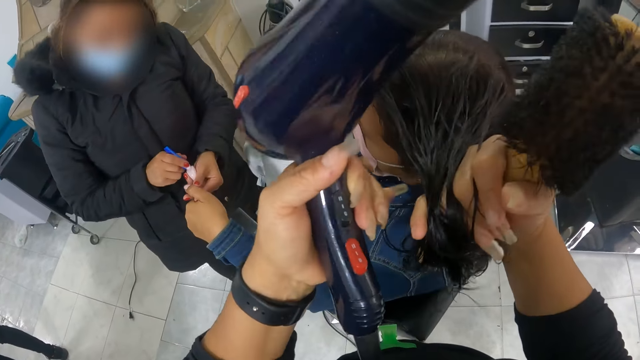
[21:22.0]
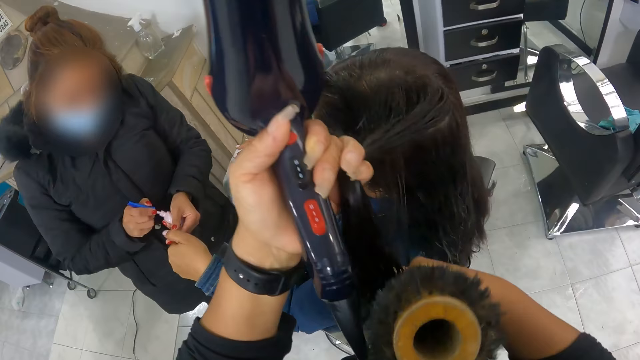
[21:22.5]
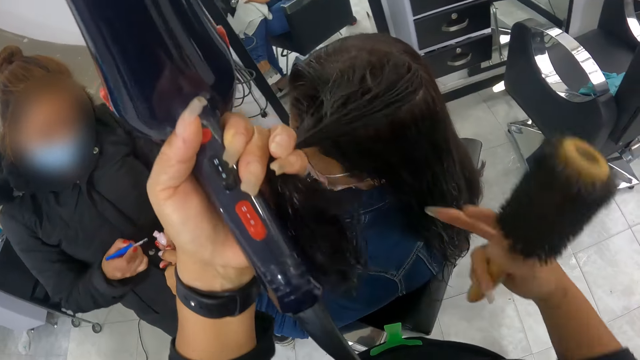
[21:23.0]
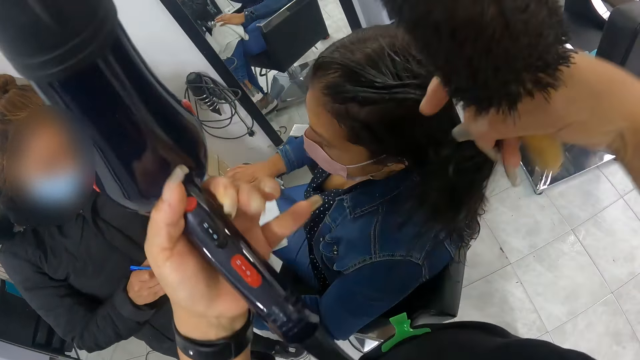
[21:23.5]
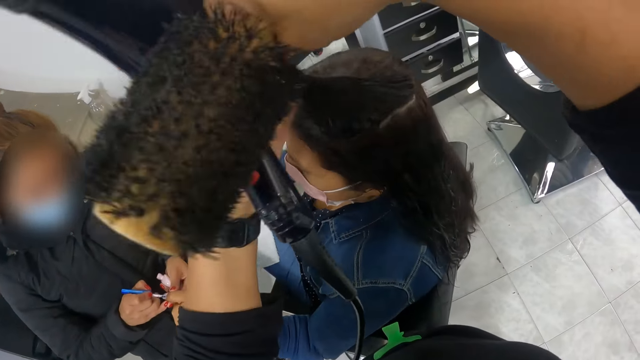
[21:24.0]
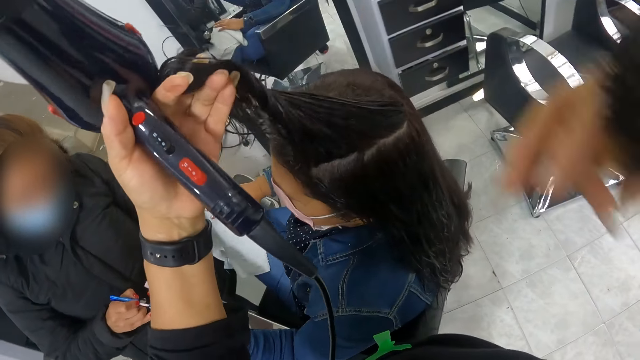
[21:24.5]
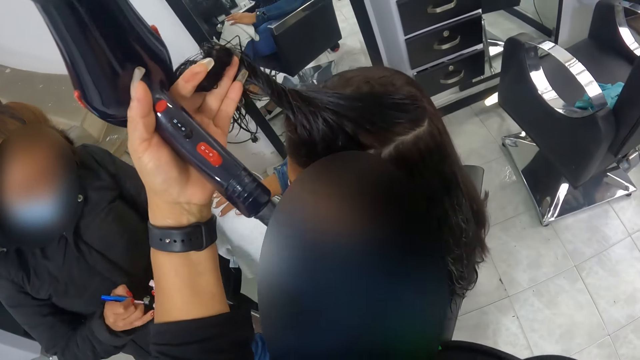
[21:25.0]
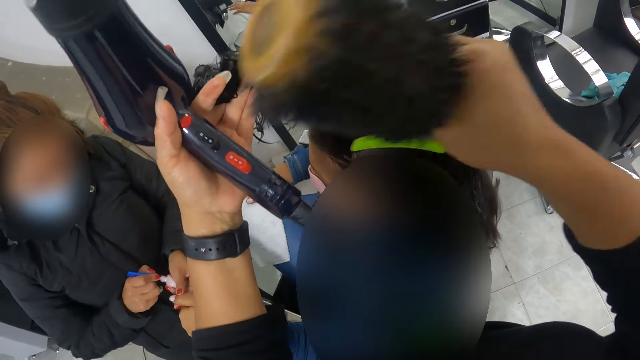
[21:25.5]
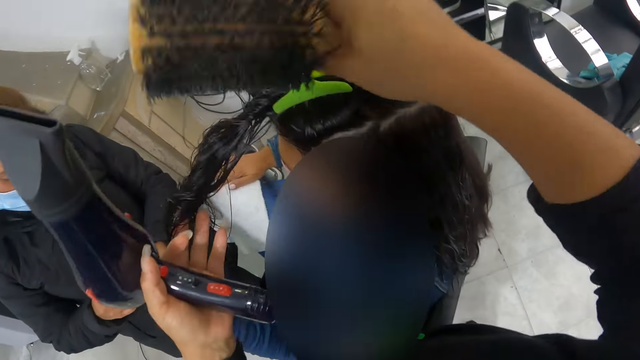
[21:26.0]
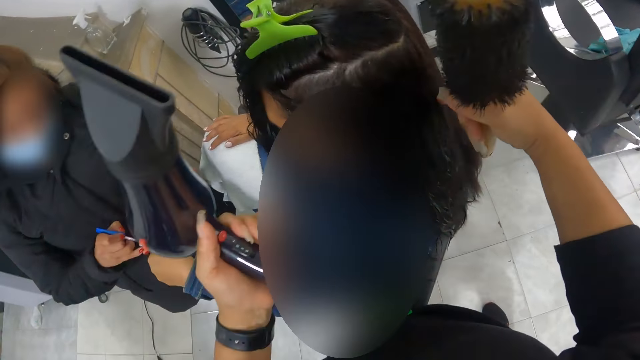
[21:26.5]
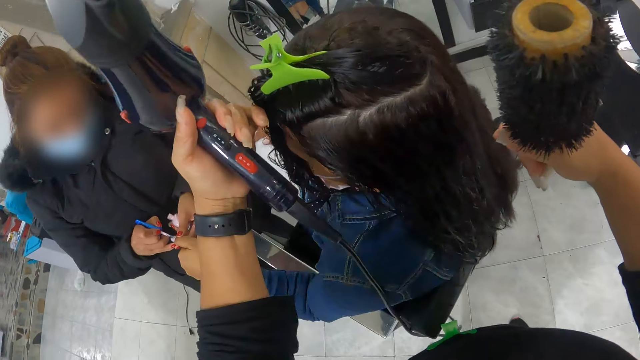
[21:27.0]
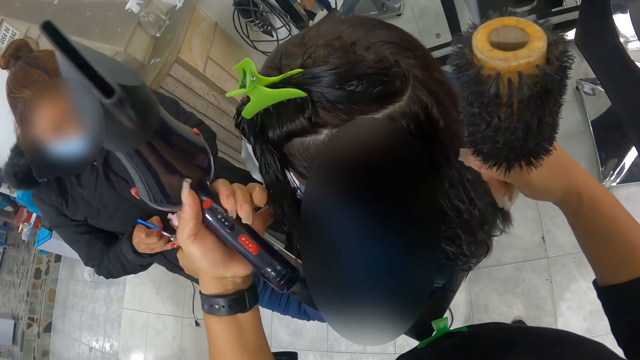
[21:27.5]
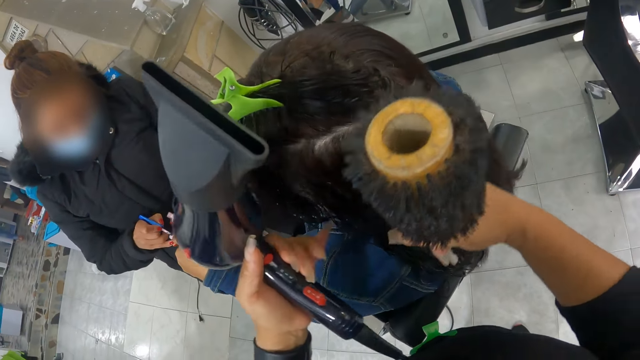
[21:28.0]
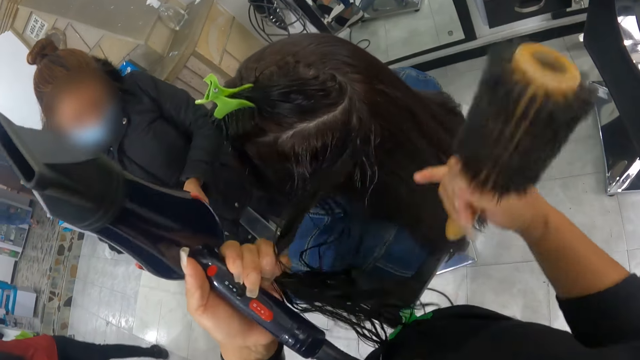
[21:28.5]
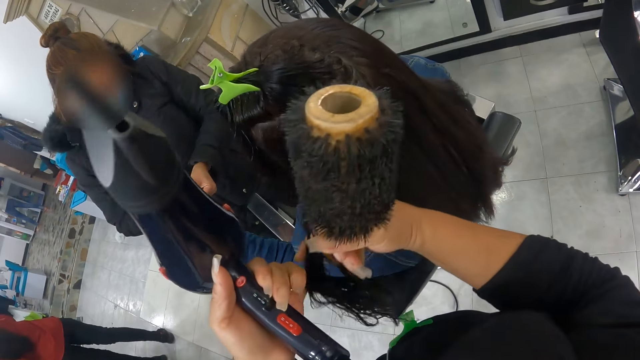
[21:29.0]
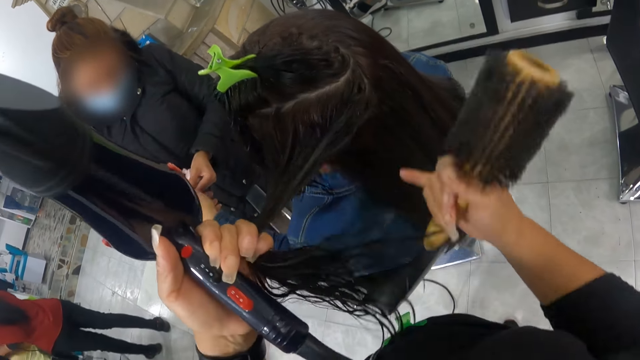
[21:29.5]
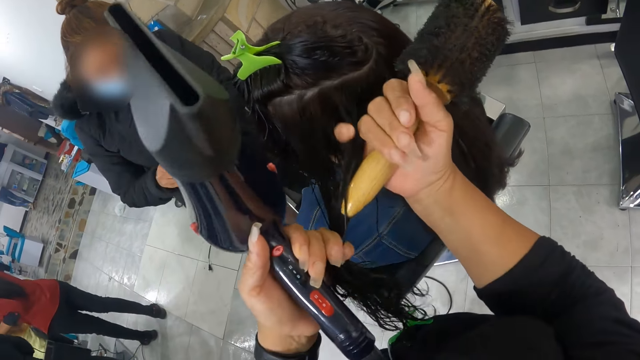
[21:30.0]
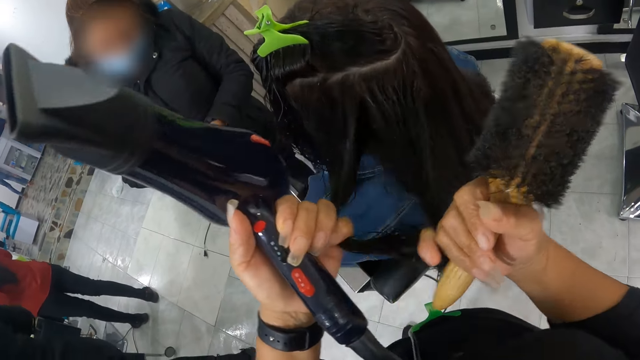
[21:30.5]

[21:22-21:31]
A woman takes paint from the nail polish with the nail polish brush in her right hand. The woman paints another woman's left thumb with the nail polish brush in her right hand. The first woman takes paint from the nail polish with the nail polish brush in her right hand. The camera wearer clips the other woman's hair with a hair clip in her right hand. The first woman paints the other woman's left thumb with the nail polish brush in her right hand. The camera wearer touches the other woman's hair with both hands.

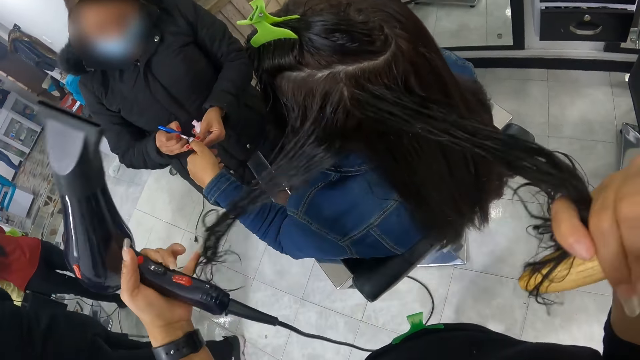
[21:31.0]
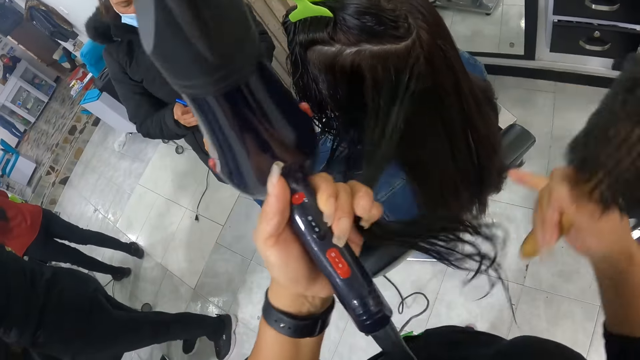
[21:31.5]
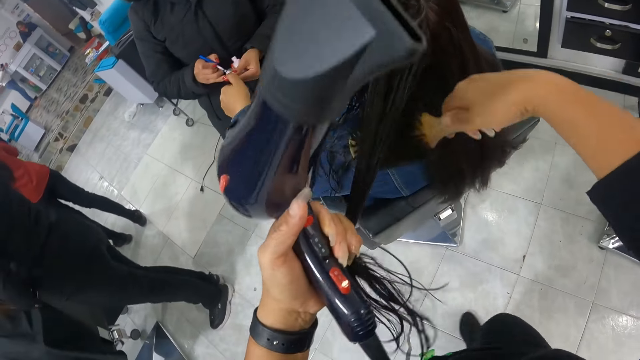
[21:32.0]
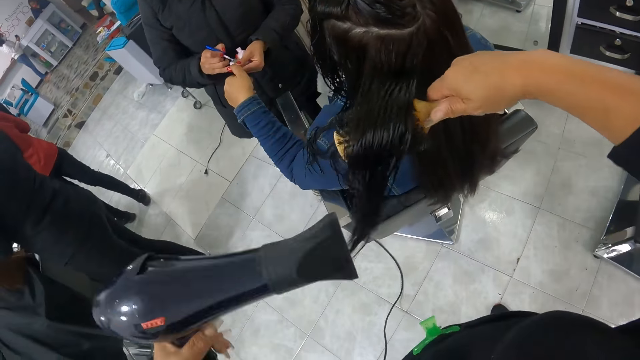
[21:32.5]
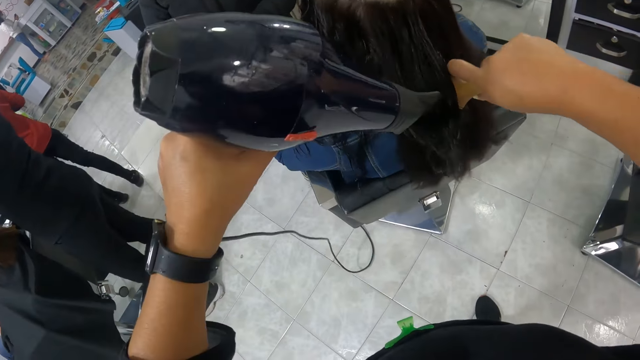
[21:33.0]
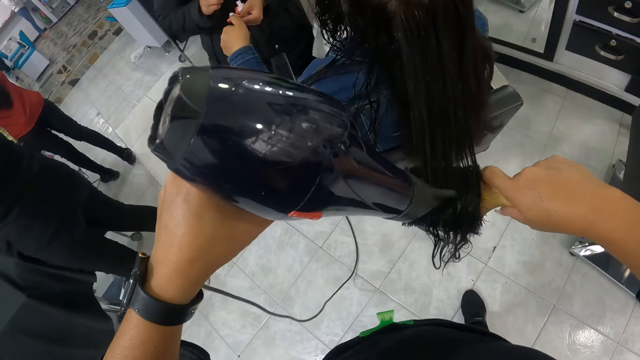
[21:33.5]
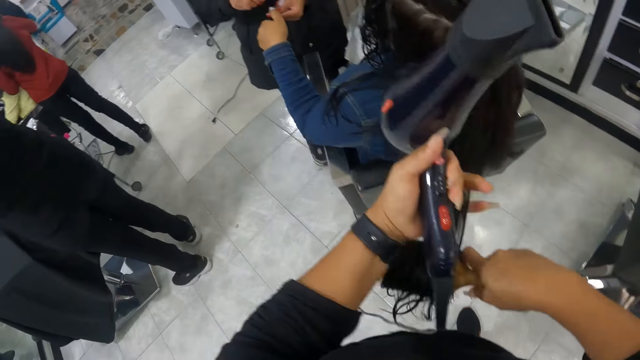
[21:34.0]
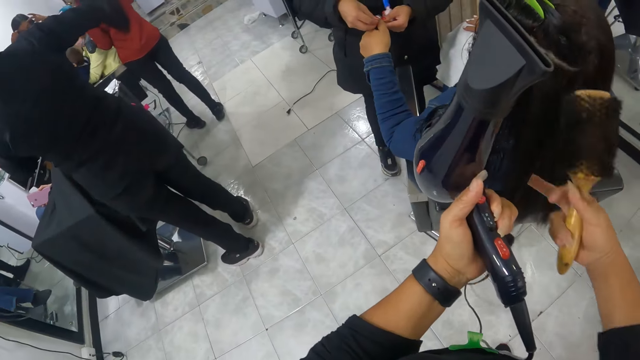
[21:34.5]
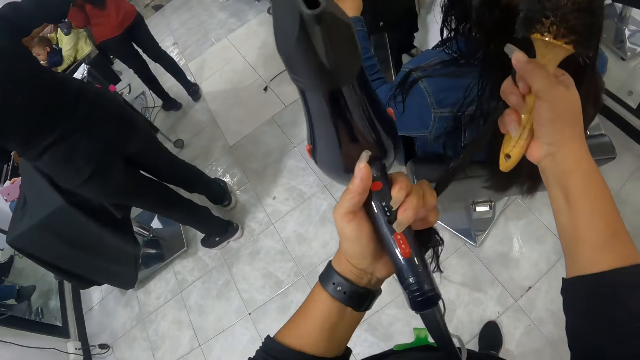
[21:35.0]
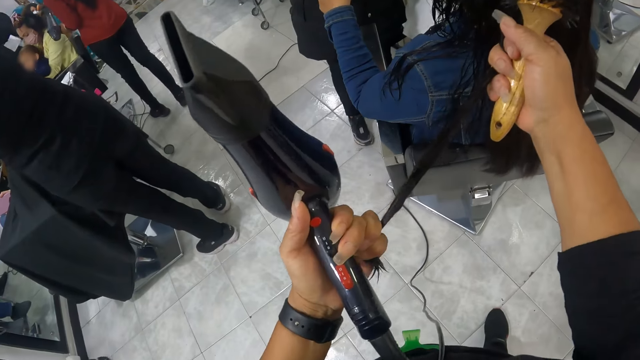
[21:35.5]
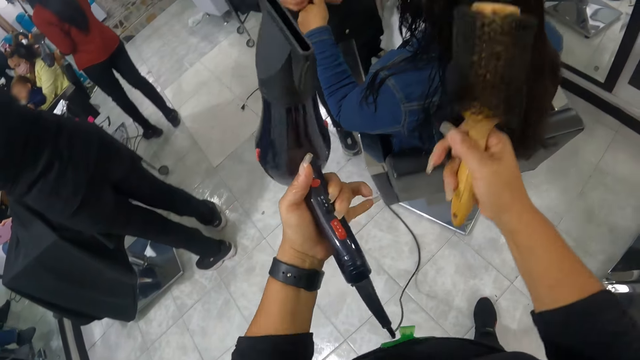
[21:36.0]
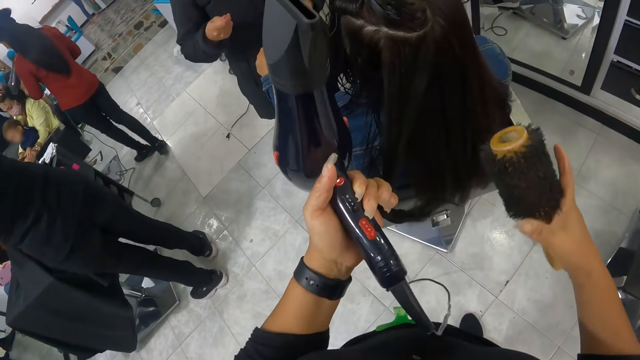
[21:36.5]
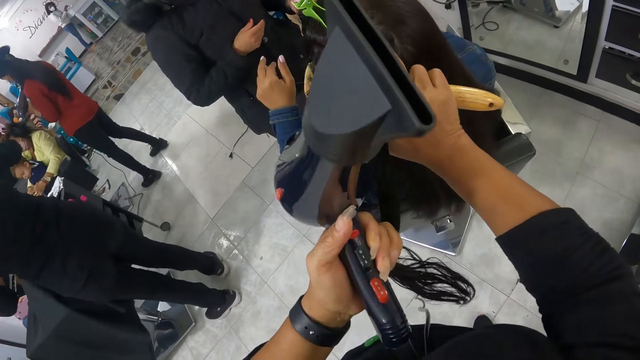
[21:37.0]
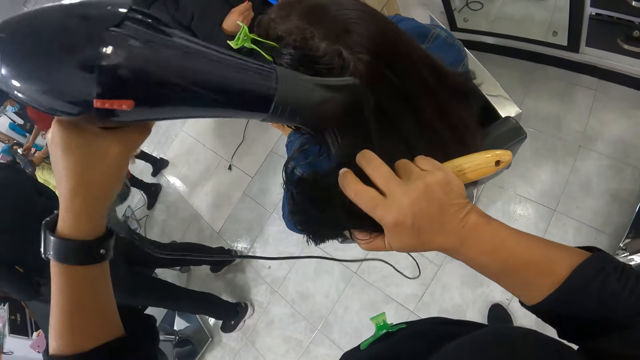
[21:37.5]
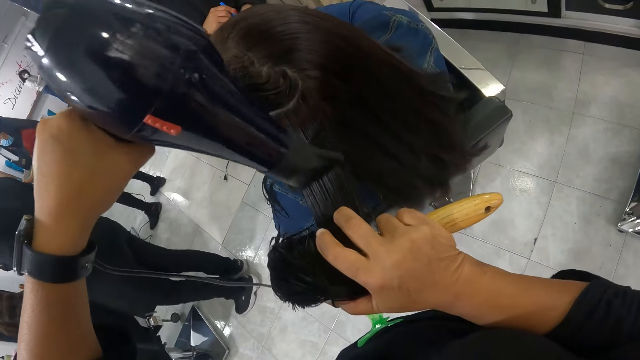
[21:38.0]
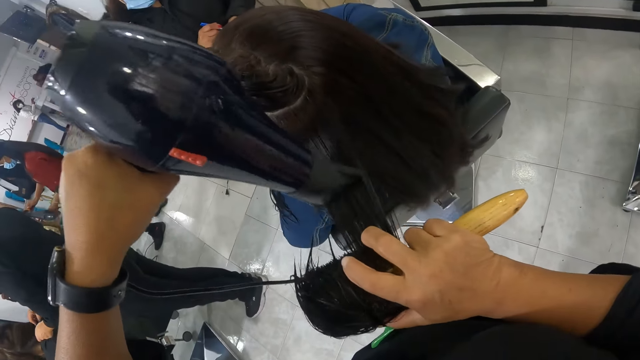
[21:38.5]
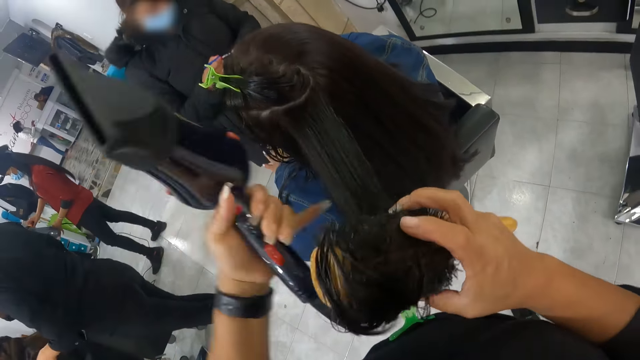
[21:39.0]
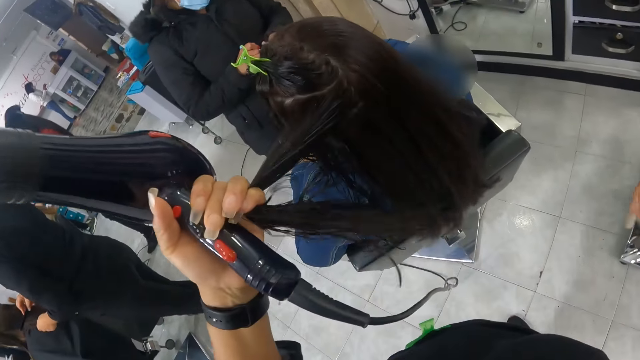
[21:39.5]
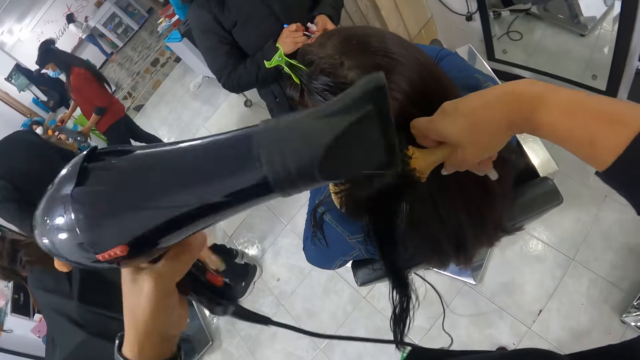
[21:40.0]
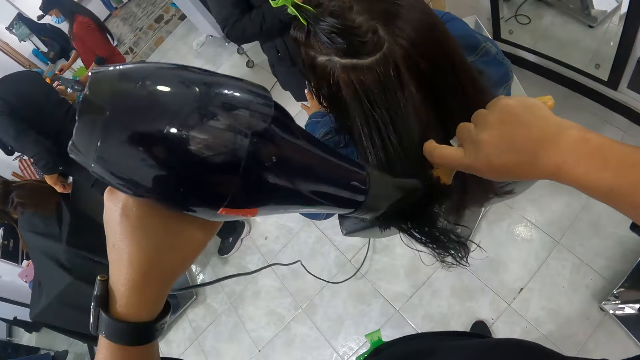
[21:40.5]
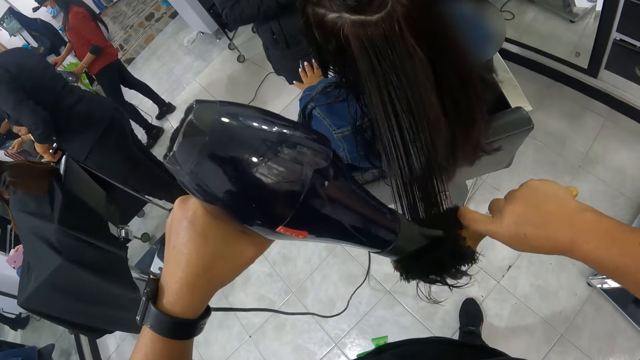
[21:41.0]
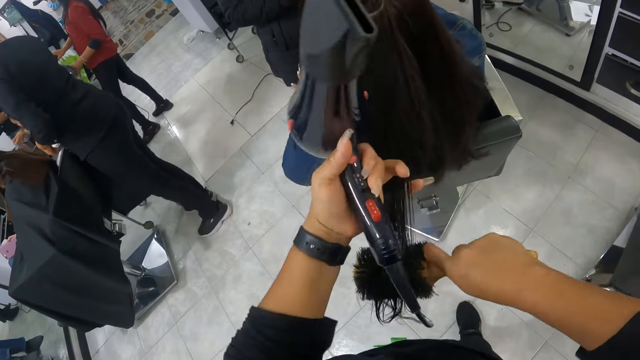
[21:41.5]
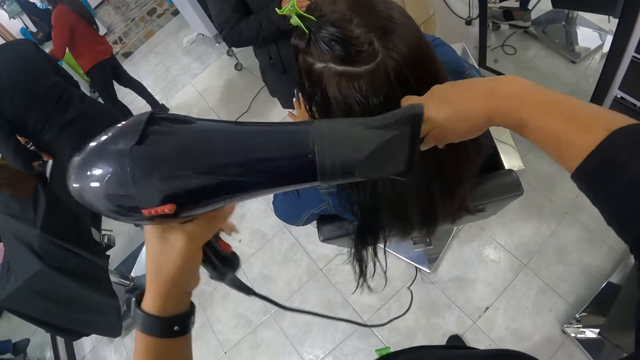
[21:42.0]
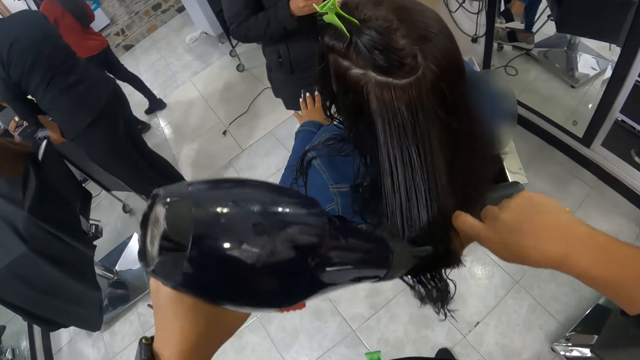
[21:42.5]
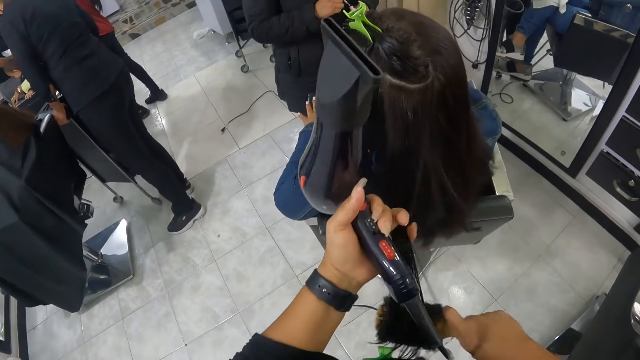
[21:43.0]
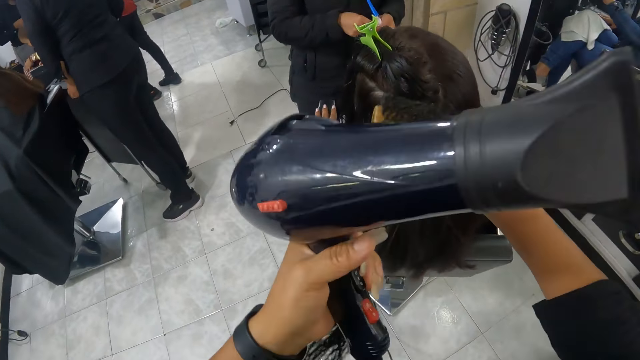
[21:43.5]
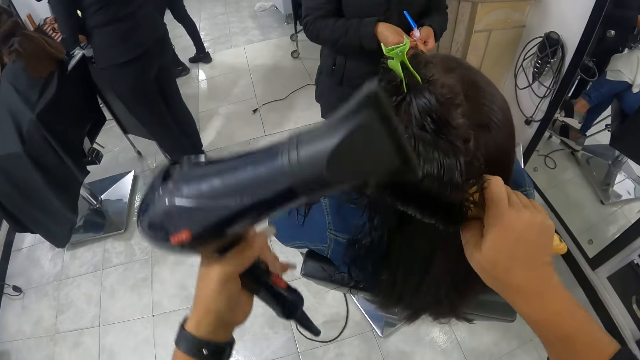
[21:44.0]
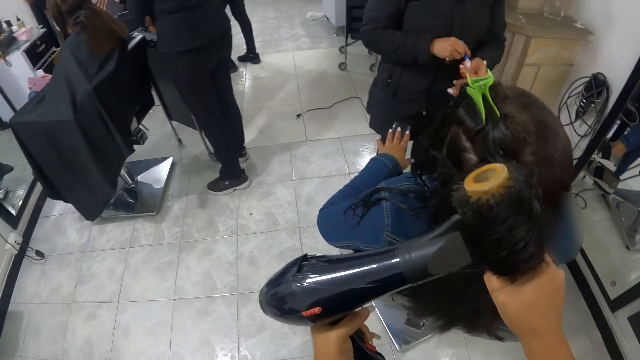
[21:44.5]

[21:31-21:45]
The camera wearer combs a woman's hair with the hairbrush in her right hand. She blows the woman's hair with the hair blower in her left hand. She holds the woman's hair with her left pinky finger. Another woman cleans the first woman's left thumb finger with her right hand. The camera wearer holds the first woman's hair with her right pinky finger. She straightens the first woman's hair with her left hand. She holds the first woman's hair with her left hand. She combs the first woman's hair with the hairbrush in her right hand. She blows the first woman's hair with the hair blower in her left hand. The other woman takes paint from the nail polish with the nail polish brush in her right hand. The camera wearer holds the first woman's hair with her left pinky finger. She combs the first woman's hair with the hairbrush in her right hand. She blows the first woman's hair with the hair blower in her left hand. She holds the first woman's hair with her left pinky finger. She combs the first woman's hair with the hairbrush in her right hand. She blows the first woman's hair with the hair blower in her left hand. She holds the first woman's hair with her left pinky finger. She combs the first woman's hair with the hairbrush in her right hand. She blows the first woman's hair with the hair blower in her left hand.
